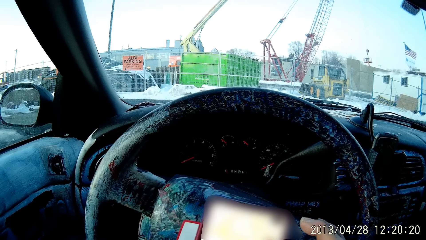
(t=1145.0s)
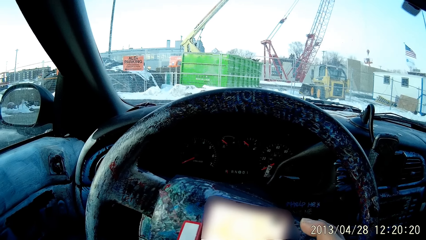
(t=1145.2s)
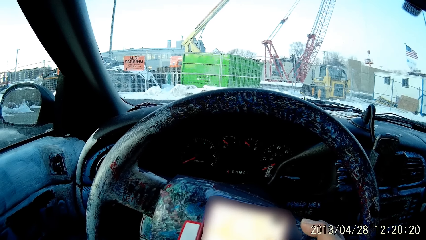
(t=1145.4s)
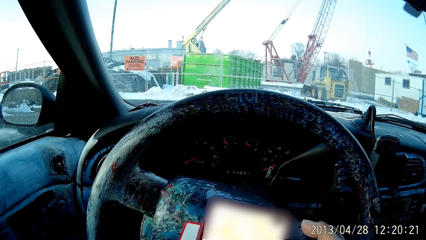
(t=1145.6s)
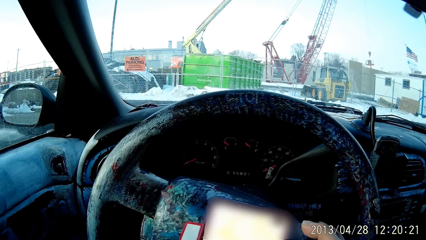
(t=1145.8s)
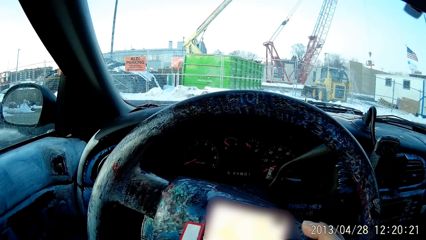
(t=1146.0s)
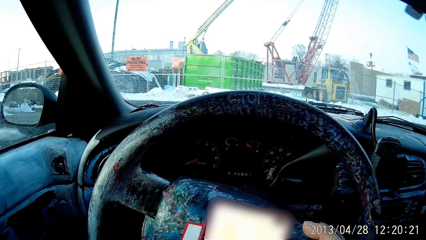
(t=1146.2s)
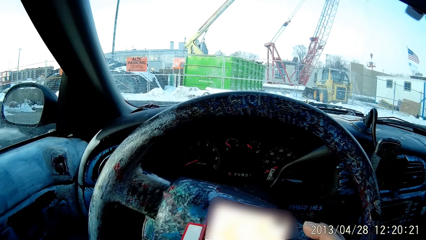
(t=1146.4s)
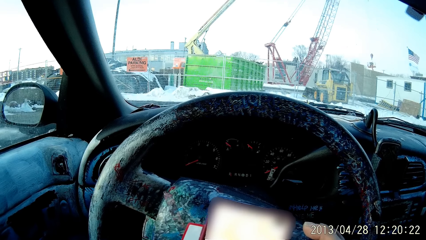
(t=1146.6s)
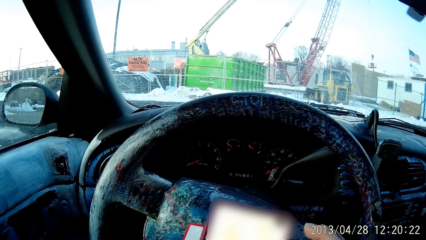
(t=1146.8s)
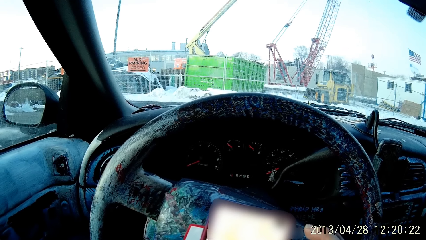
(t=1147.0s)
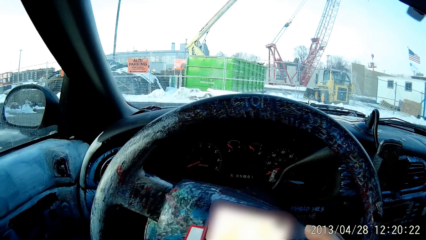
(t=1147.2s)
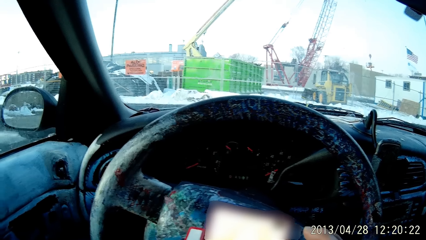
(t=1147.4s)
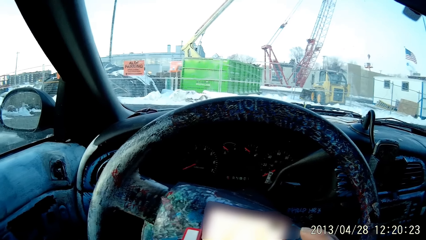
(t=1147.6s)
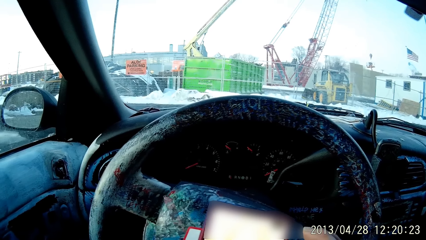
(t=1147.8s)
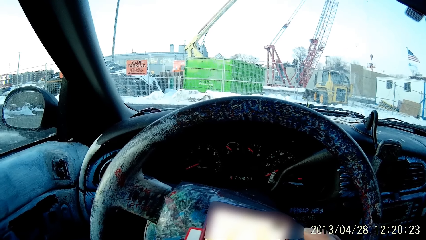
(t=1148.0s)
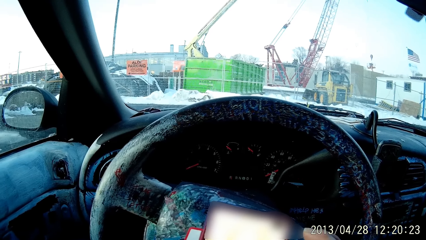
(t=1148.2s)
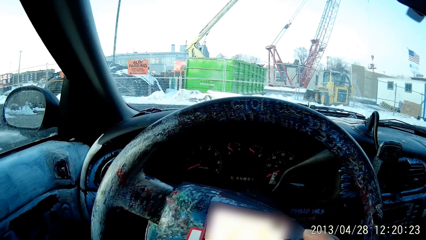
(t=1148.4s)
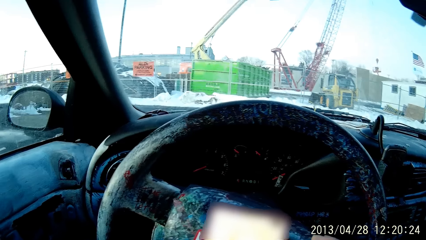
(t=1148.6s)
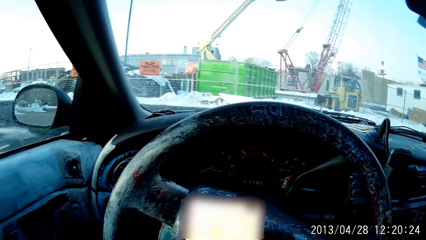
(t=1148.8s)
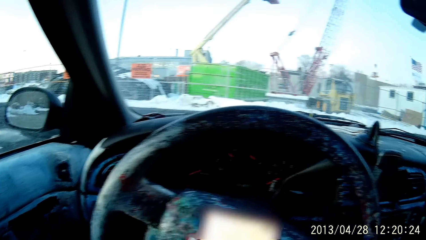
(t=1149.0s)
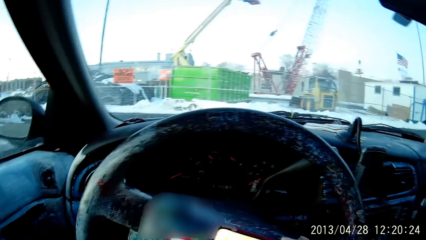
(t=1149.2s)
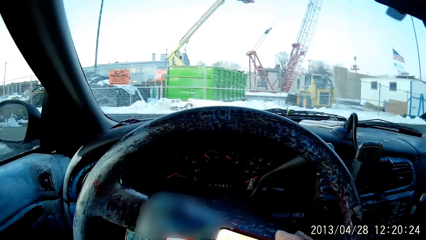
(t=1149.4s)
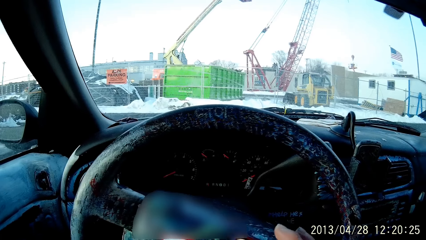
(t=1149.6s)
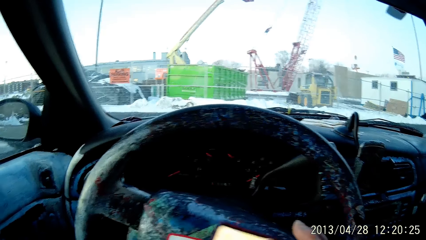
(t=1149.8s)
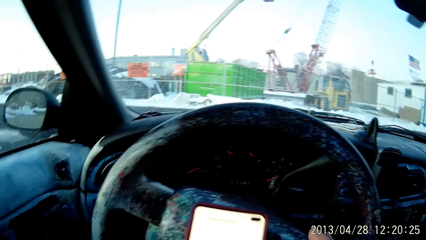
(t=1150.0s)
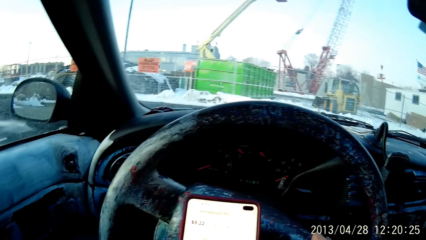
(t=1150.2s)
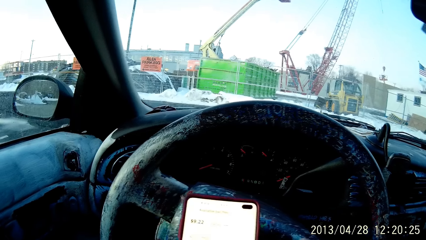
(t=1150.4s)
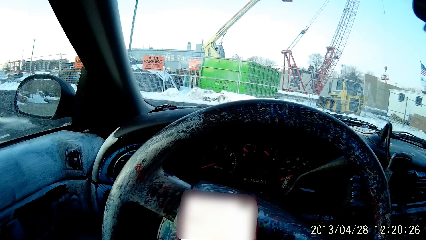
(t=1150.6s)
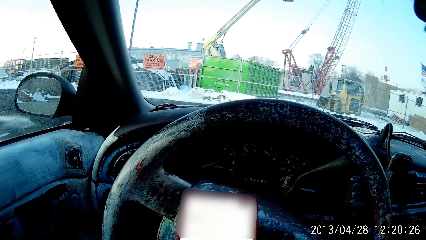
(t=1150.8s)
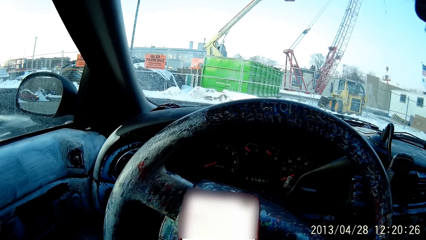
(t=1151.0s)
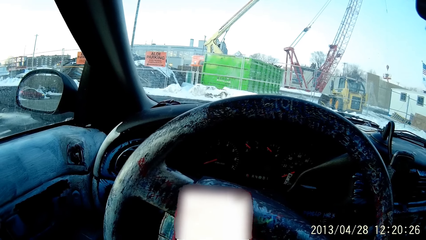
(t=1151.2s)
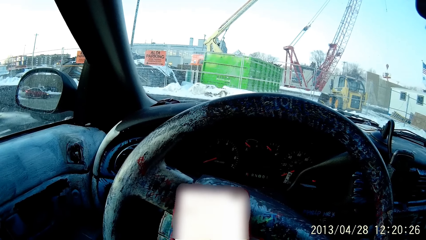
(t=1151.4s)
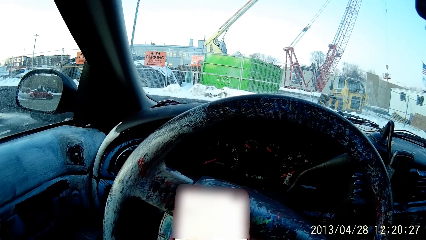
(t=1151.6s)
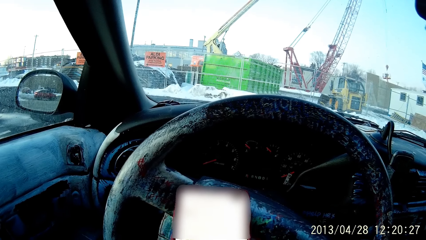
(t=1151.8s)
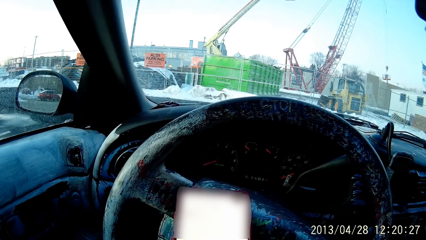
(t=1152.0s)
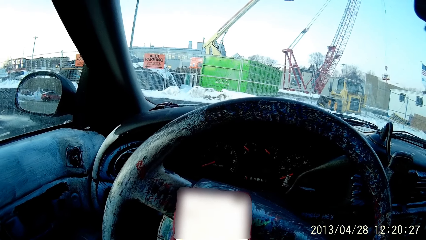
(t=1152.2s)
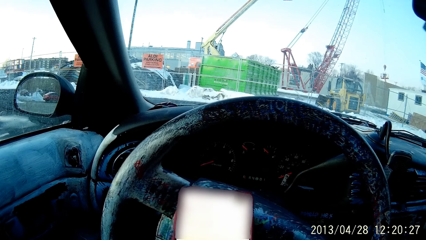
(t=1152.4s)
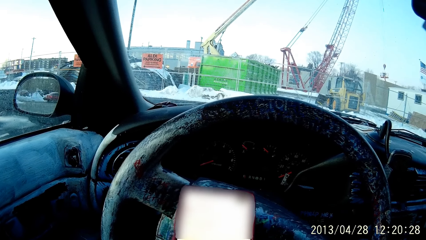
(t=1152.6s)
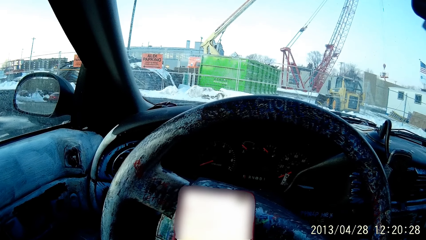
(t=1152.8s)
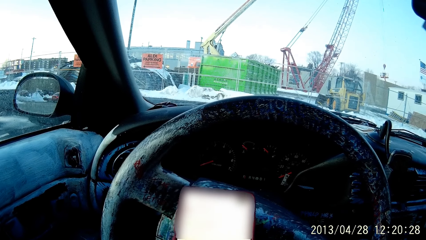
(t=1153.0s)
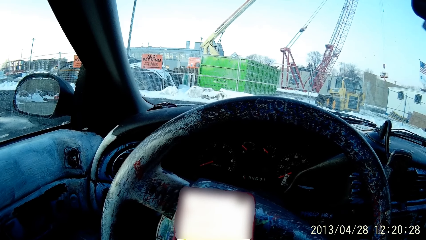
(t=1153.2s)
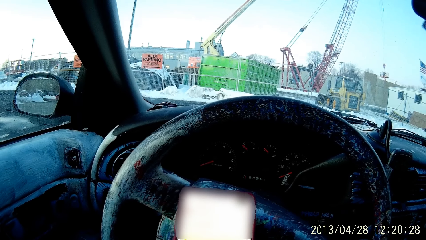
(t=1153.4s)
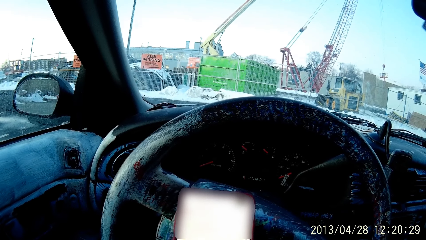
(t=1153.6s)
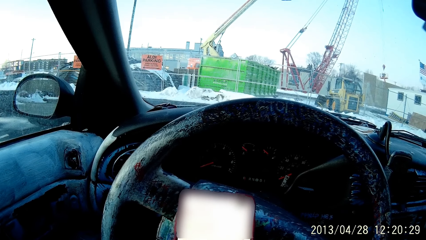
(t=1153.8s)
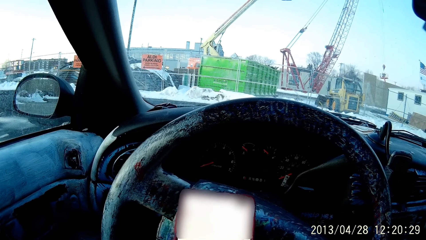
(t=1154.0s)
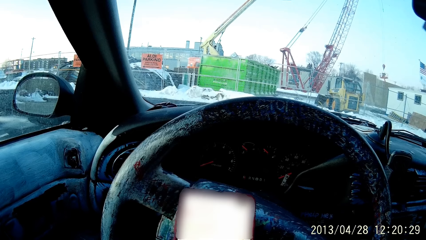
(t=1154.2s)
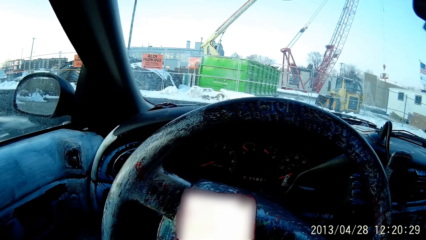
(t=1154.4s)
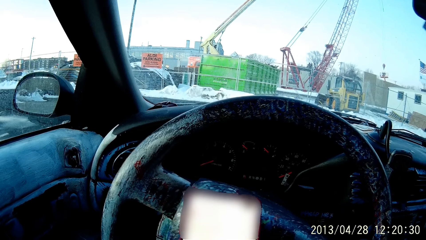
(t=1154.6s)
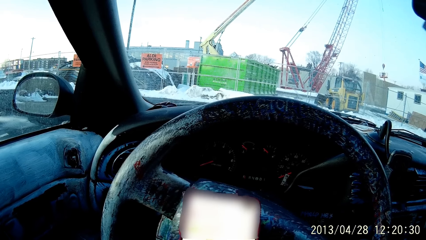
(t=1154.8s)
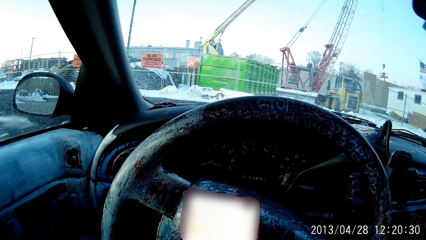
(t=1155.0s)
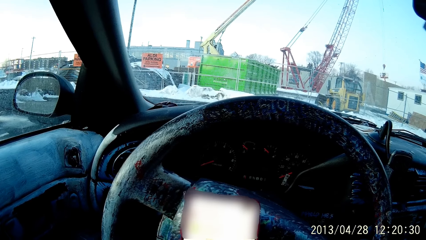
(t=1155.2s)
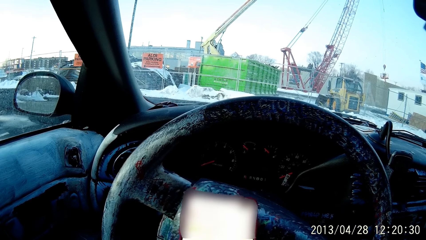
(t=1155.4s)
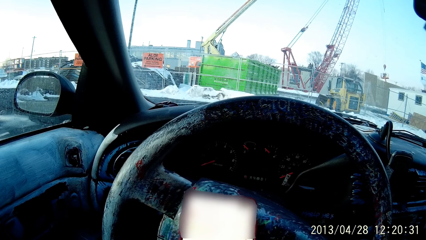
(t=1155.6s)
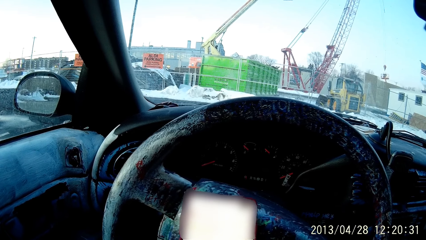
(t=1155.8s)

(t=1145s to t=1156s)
The camera wearer holds a phone with both hands in the car. They scroll the phone in the car.

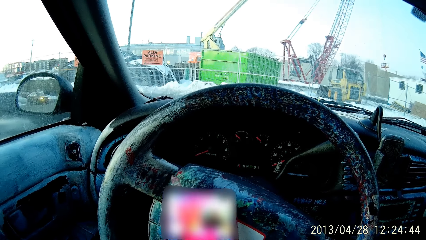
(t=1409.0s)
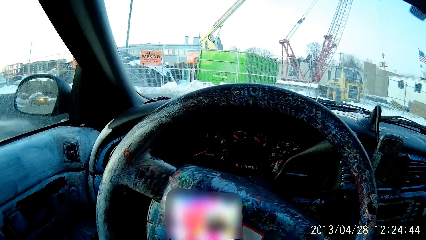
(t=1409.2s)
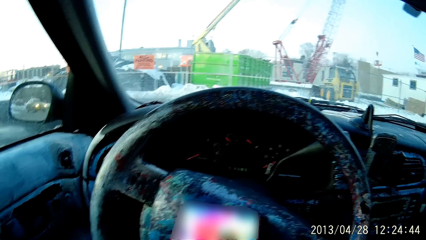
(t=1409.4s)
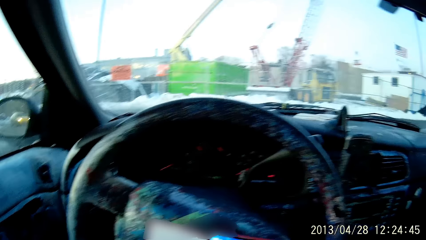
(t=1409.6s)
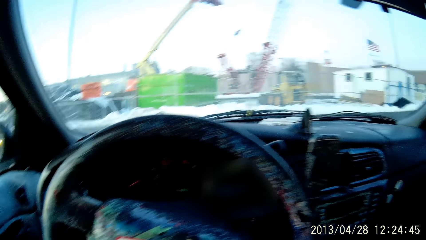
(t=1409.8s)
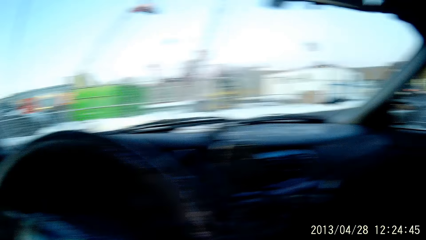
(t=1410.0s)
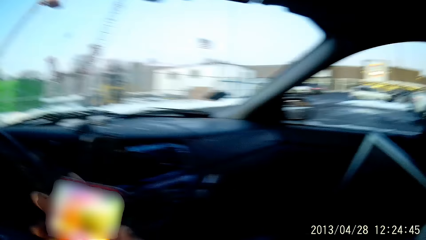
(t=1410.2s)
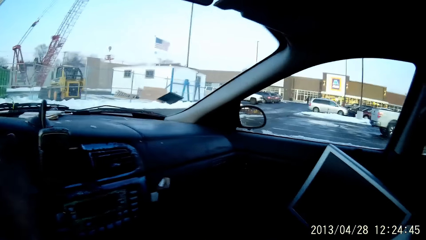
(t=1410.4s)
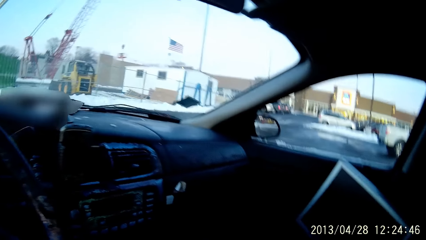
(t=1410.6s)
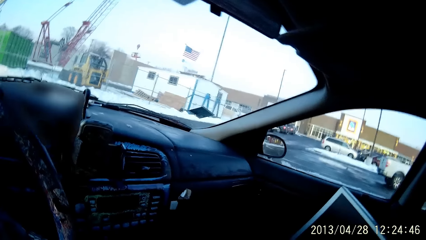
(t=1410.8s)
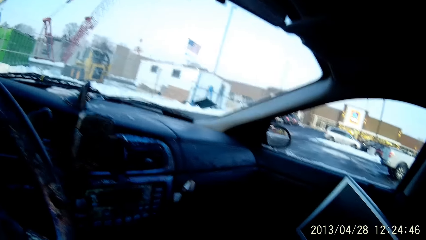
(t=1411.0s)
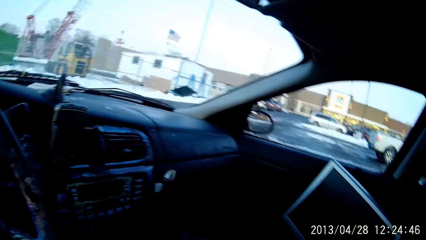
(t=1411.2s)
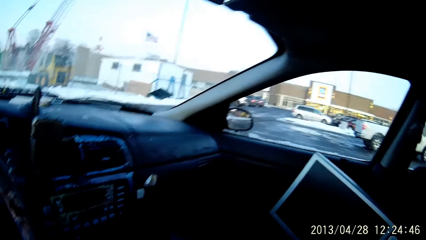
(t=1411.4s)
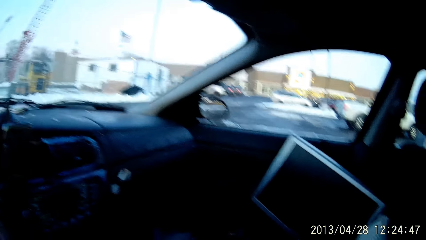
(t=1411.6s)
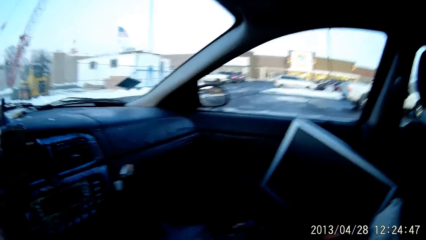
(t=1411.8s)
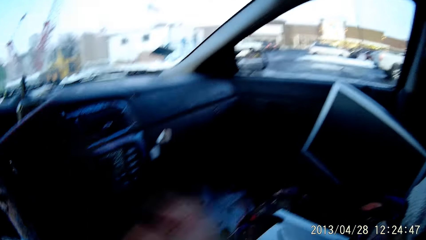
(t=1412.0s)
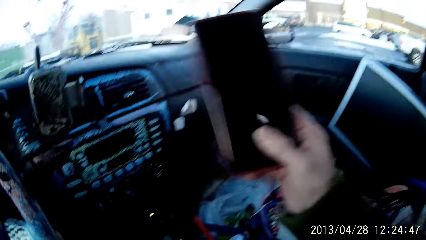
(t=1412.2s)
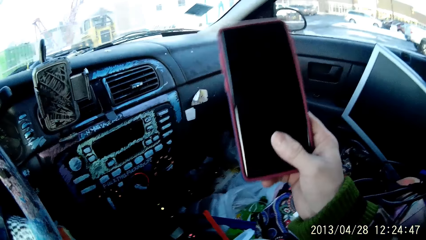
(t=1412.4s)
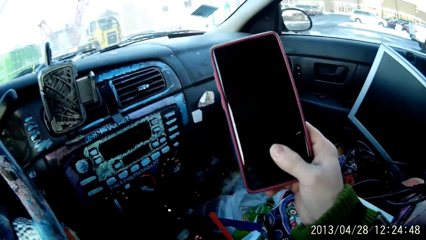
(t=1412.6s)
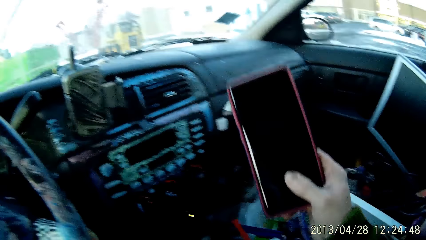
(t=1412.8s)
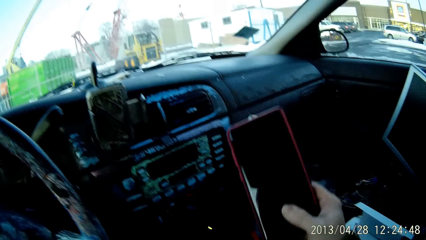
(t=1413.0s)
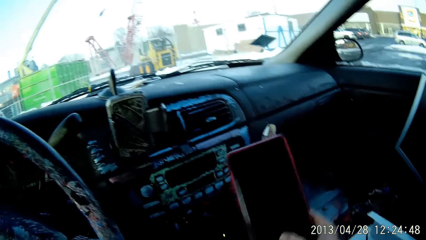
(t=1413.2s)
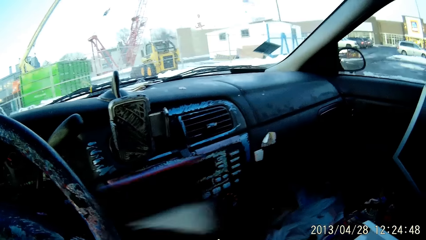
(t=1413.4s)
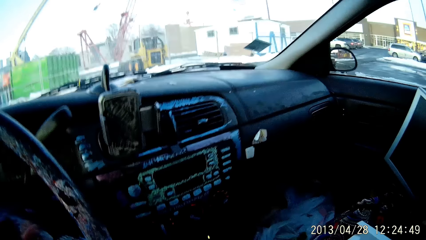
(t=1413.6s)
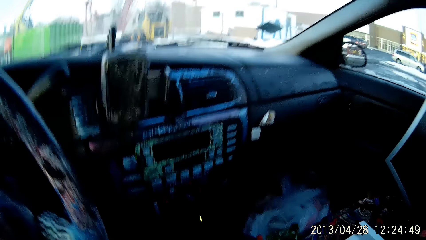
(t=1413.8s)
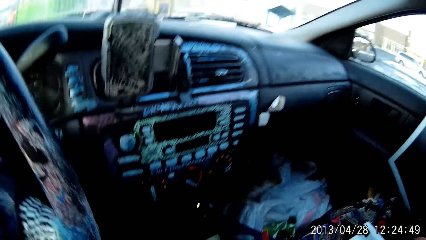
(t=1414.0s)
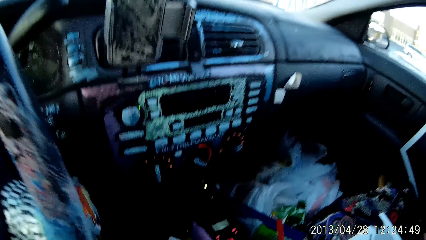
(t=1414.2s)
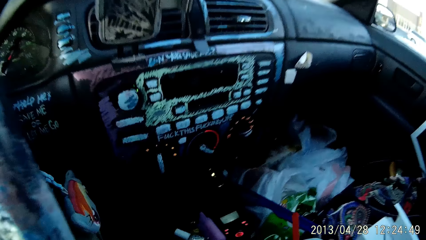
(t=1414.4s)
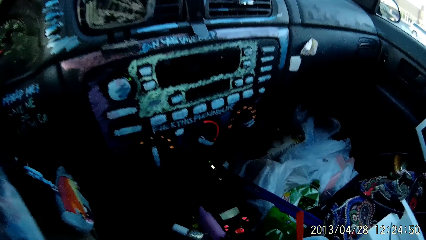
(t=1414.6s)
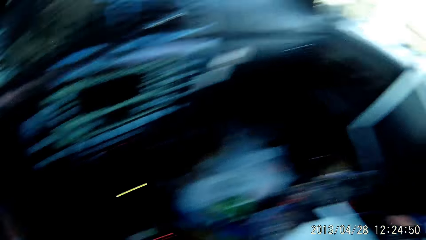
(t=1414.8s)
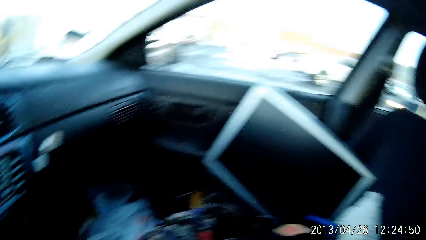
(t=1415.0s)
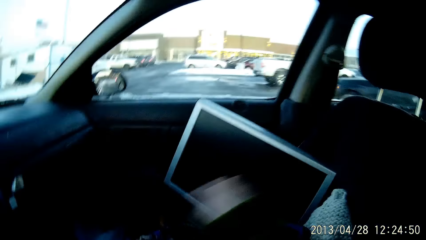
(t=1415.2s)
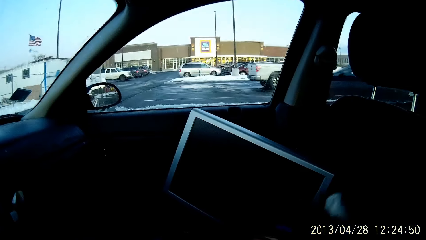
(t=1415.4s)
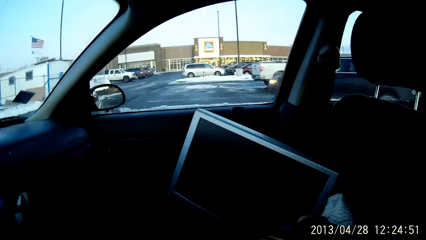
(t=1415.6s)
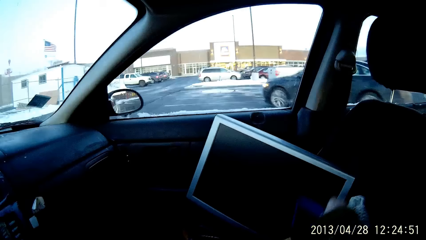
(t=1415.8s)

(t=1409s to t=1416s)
The camera wearer holds a phone in the car. They hold the phone with the right hand in the car. They pick up her pouch.
